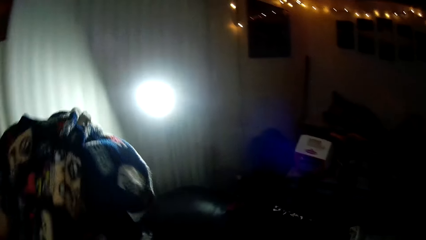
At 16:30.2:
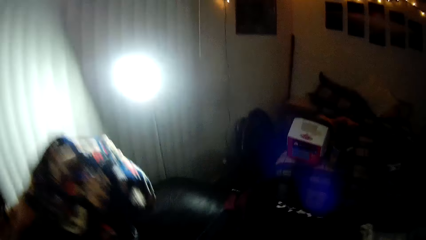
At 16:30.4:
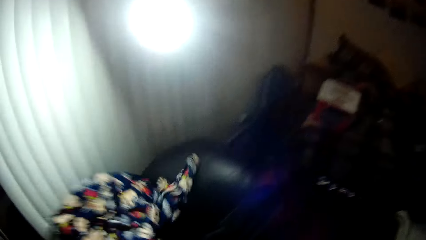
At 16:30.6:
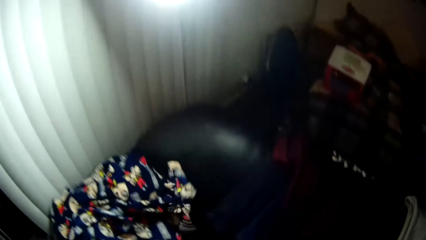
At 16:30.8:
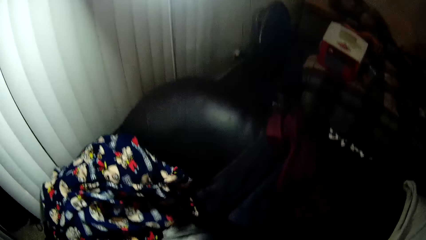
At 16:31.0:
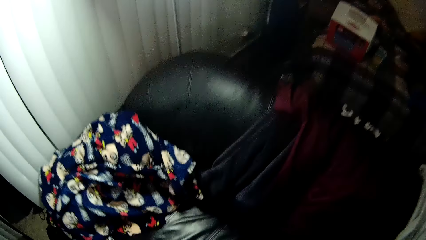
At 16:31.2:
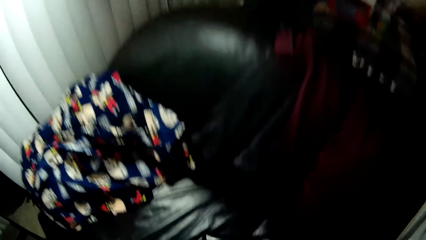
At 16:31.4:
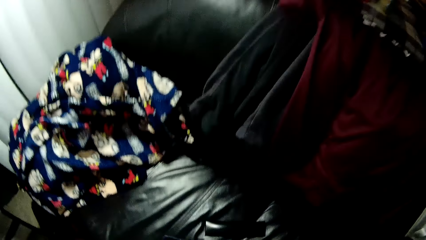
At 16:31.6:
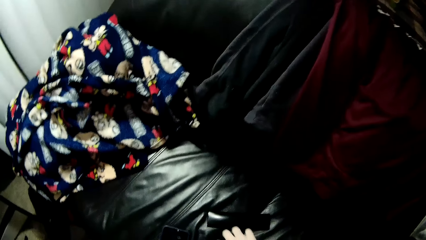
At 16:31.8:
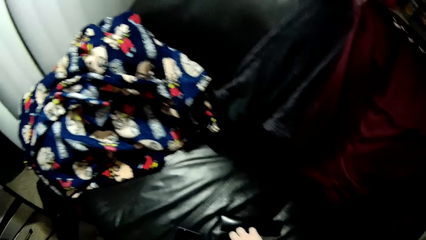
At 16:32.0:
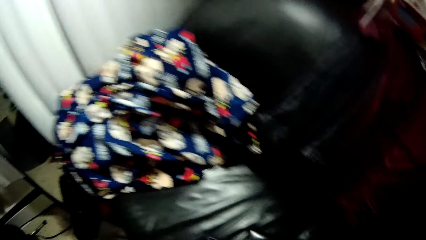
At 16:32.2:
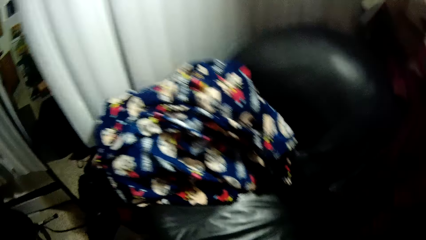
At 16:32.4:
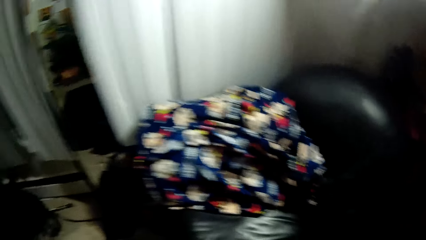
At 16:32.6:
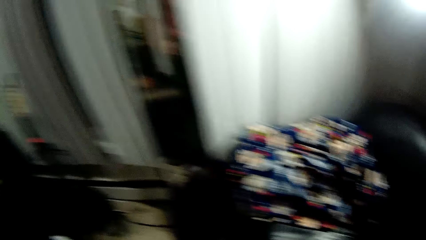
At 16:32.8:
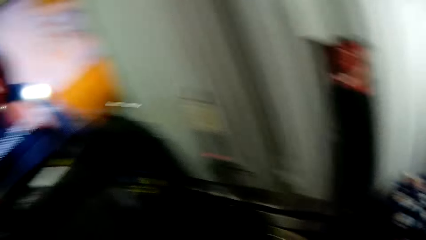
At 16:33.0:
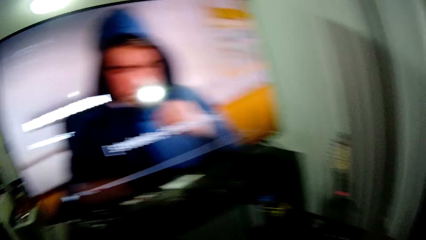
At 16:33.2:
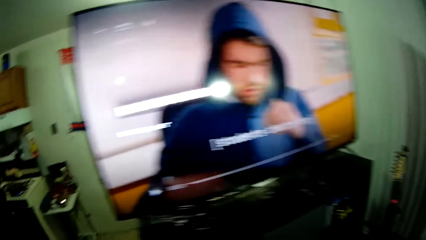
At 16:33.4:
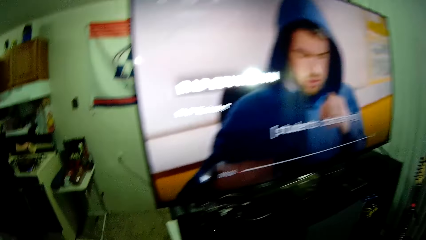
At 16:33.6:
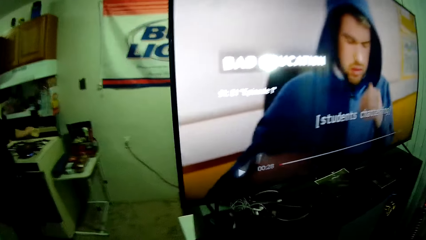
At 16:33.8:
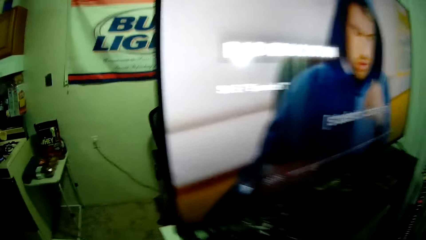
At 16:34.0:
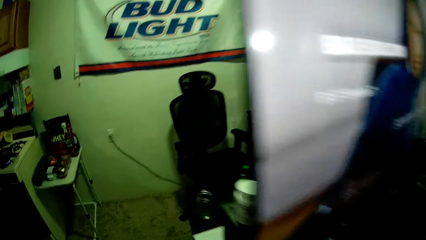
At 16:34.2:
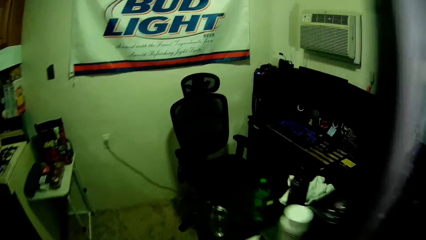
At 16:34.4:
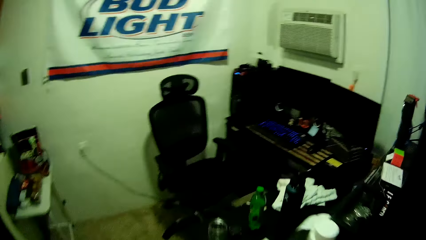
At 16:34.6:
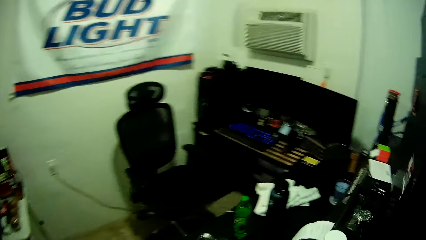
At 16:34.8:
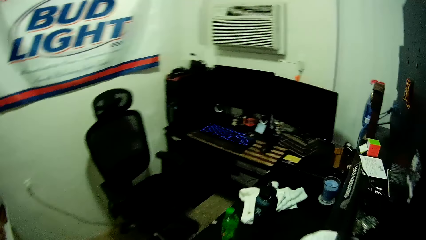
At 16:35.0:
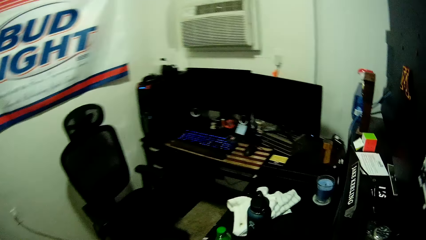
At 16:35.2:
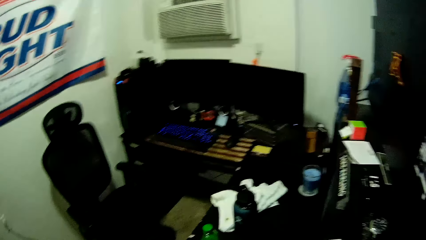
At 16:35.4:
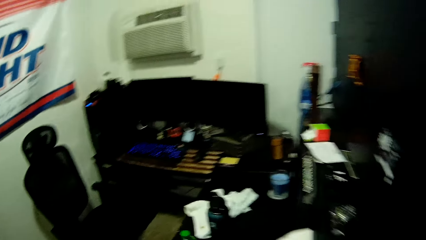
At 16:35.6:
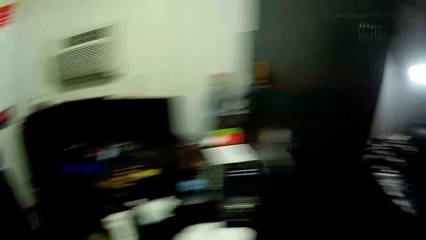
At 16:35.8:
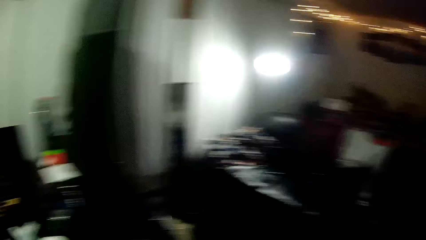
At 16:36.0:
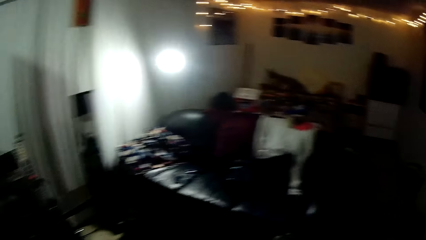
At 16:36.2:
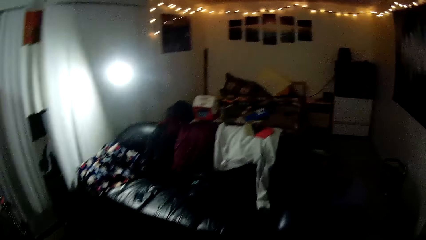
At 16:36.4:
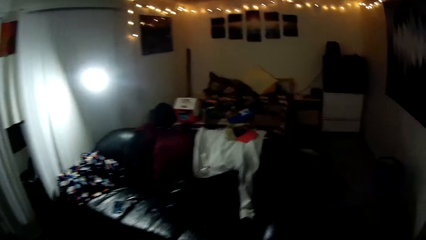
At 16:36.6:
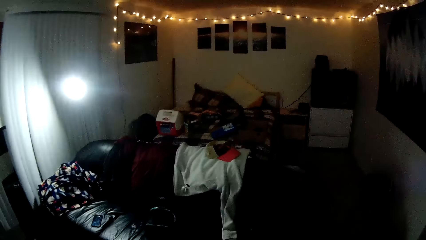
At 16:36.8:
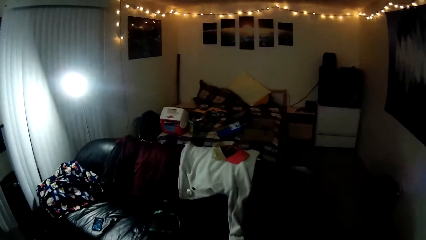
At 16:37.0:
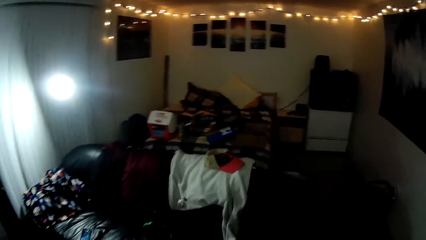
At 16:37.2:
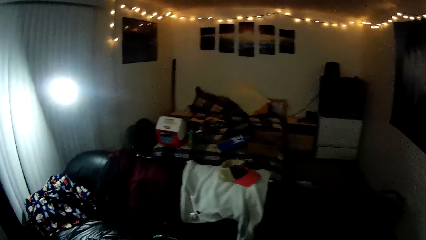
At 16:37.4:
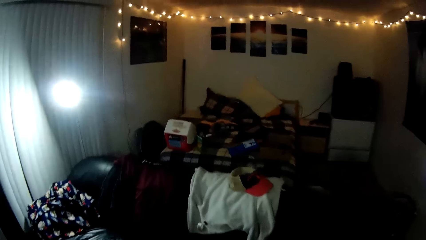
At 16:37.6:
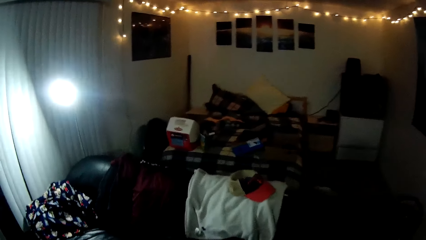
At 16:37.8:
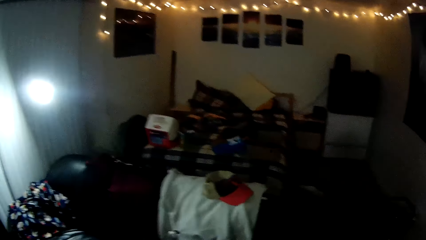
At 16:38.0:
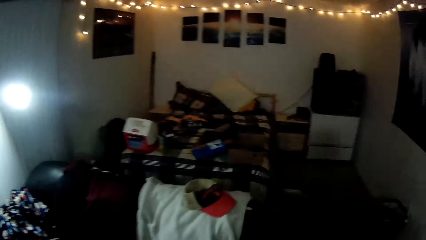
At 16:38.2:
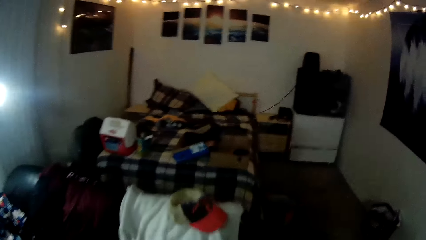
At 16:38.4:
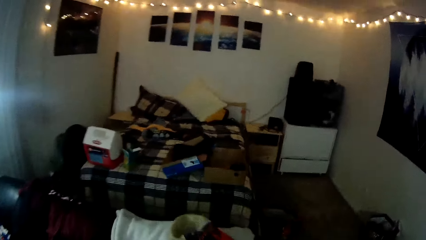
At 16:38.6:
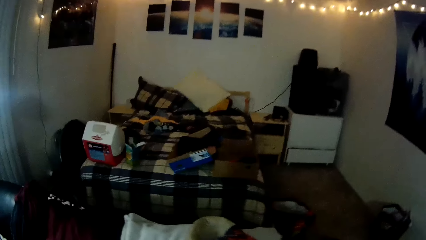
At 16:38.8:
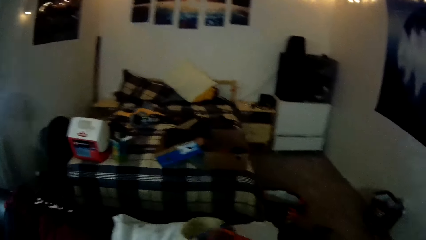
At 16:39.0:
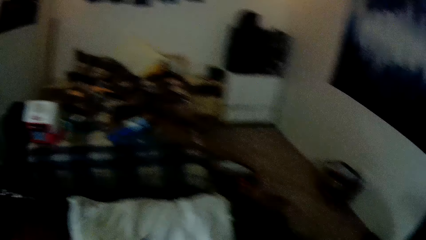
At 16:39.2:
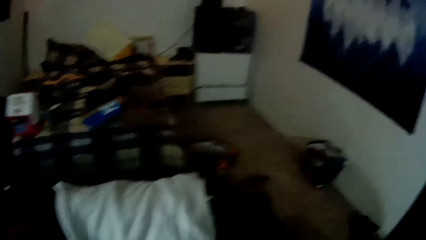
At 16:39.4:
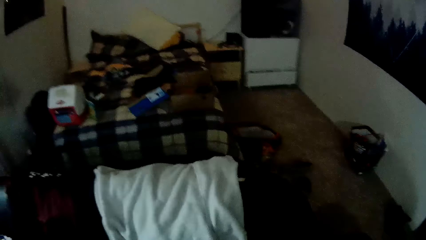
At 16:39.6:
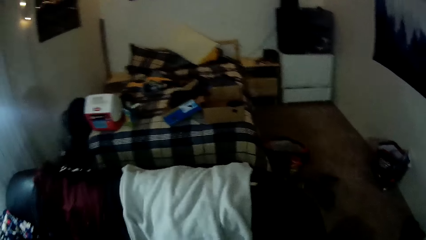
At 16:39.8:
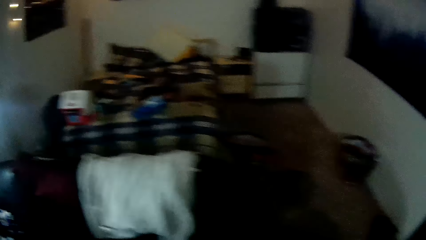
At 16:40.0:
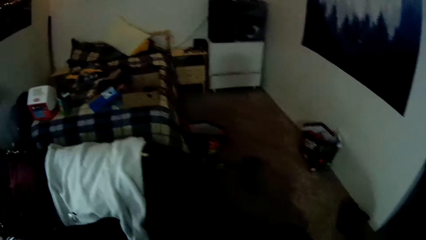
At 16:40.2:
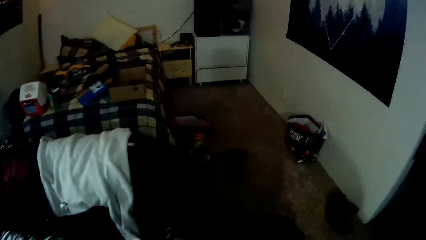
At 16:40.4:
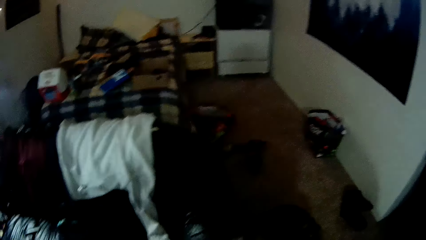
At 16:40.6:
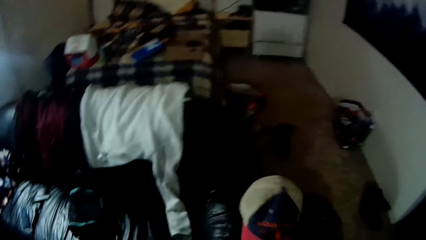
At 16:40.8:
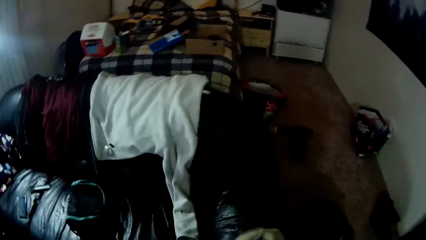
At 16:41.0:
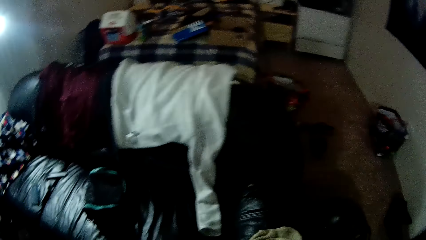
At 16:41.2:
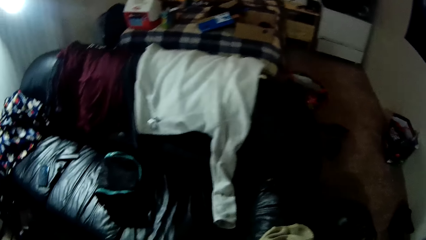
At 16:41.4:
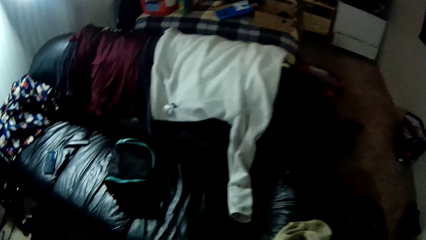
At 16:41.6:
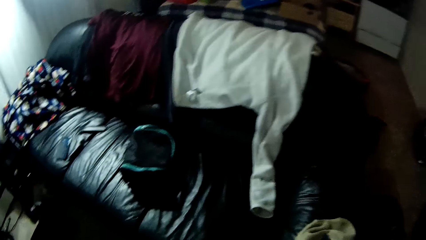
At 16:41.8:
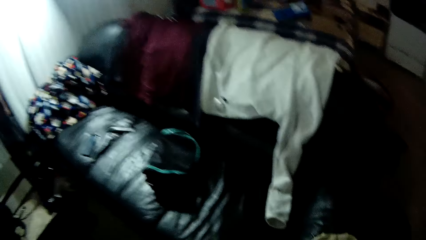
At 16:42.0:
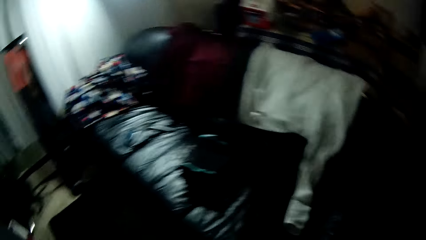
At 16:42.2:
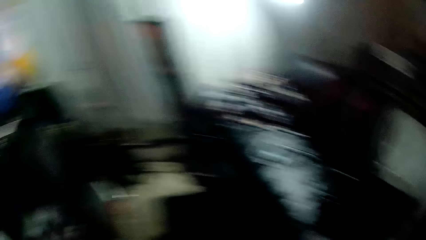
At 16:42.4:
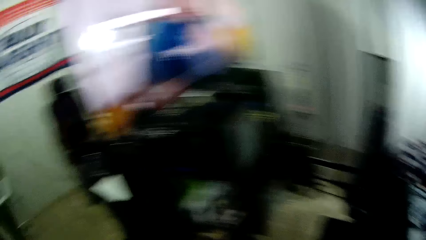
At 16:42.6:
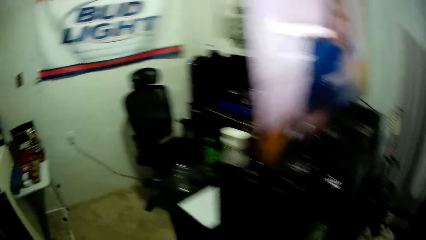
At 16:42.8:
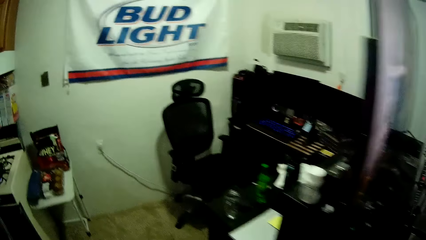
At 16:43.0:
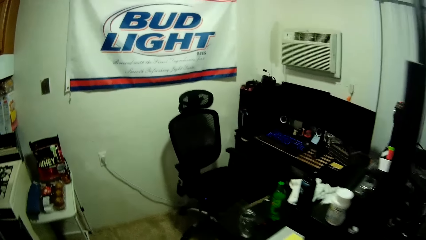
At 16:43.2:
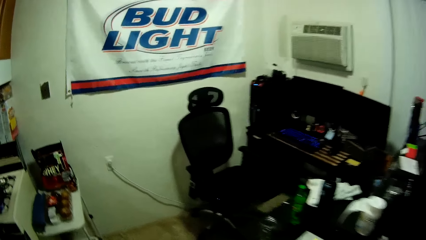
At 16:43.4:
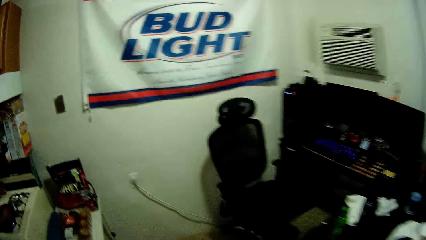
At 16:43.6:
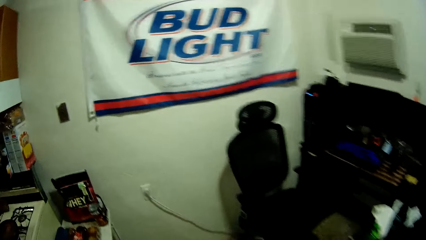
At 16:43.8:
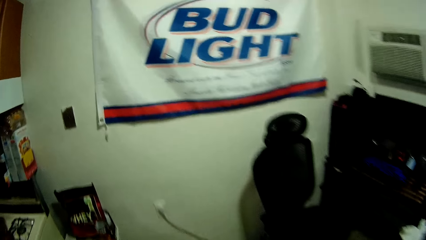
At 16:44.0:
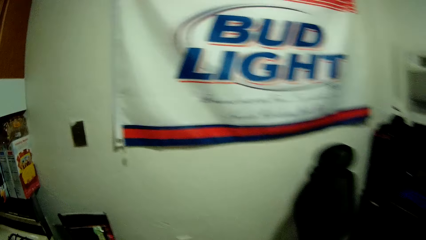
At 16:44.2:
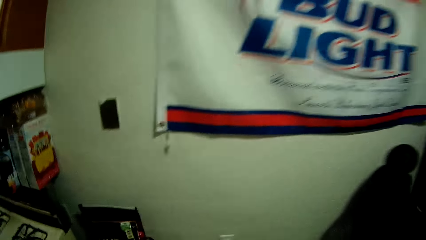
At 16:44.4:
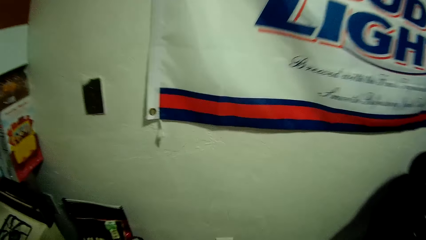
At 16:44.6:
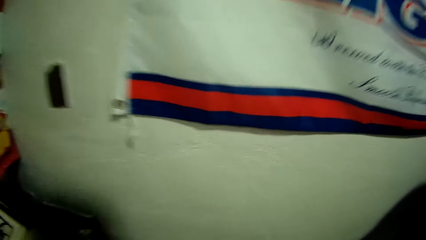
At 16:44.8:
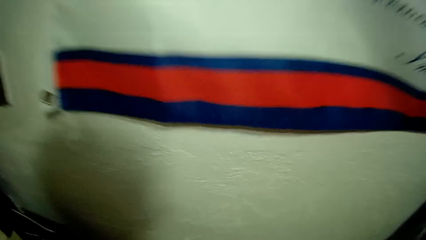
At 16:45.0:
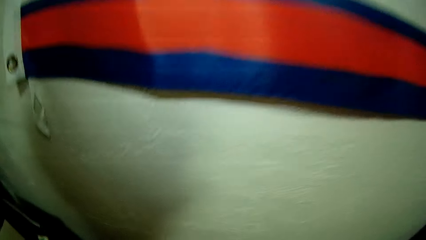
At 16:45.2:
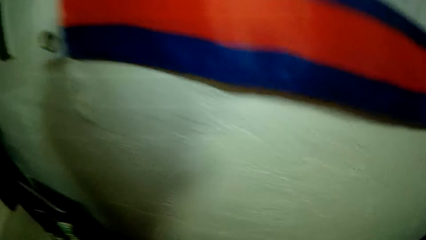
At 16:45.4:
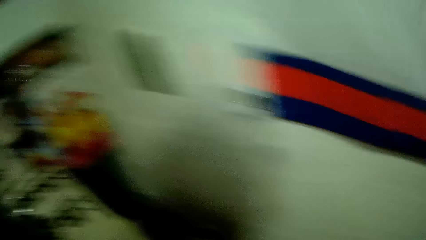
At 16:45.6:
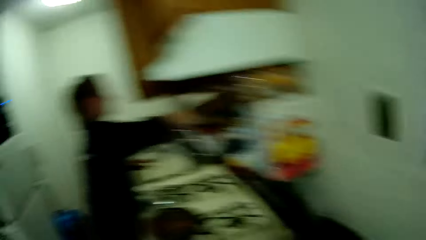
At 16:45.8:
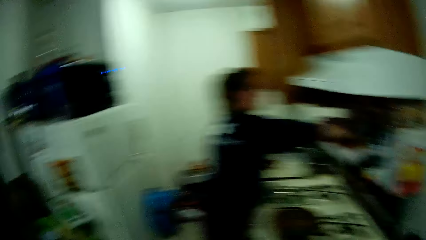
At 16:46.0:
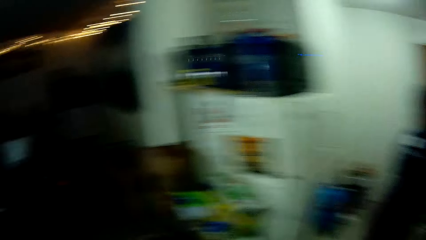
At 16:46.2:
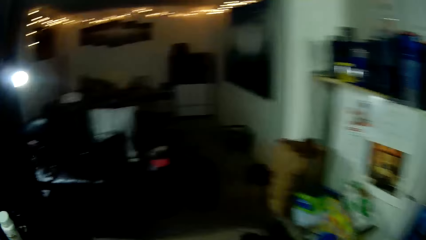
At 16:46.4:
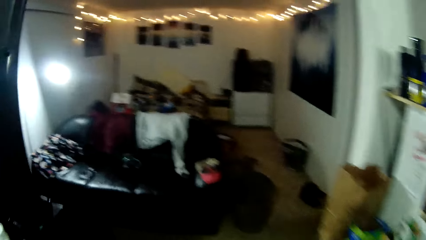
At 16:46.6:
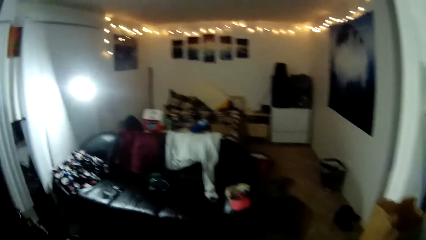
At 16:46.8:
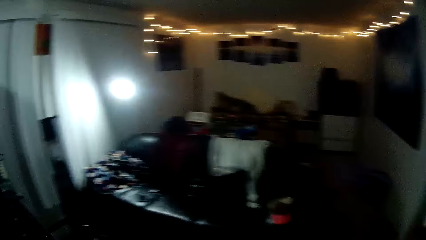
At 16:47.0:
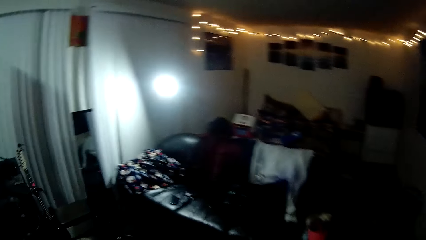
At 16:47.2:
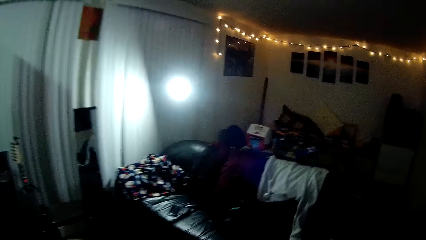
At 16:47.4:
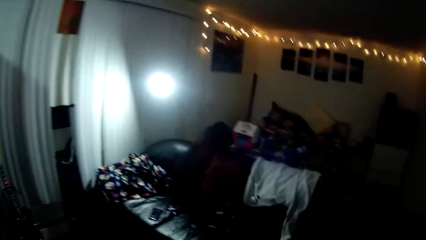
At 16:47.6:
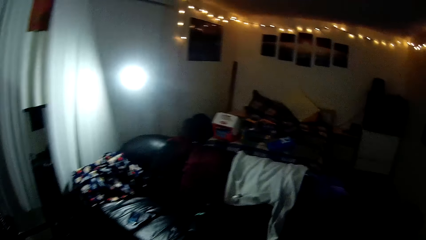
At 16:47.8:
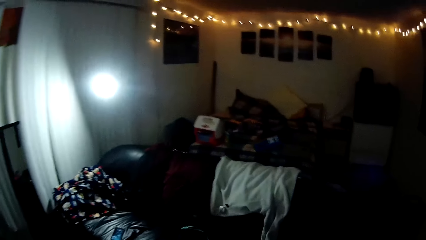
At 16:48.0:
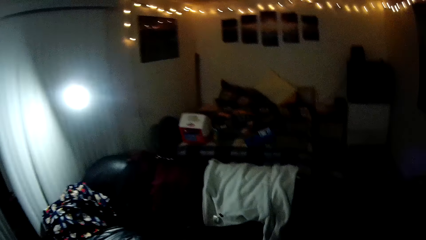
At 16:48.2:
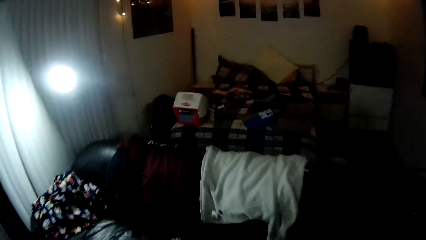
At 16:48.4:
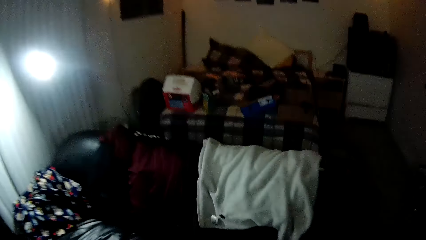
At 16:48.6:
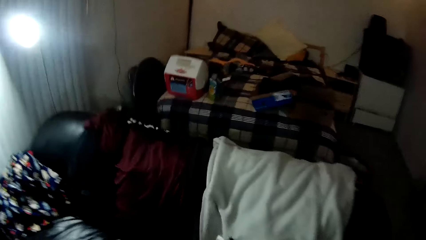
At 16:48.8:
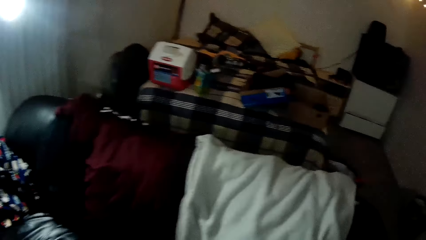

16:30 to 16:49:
The camera wearer places the clothing item on the couch with his left hand. He walks. He picks up a baseball hat from the couch with his right hand. He drops the baseball hat on the couch. He walks. A woman stands by the cooker.
